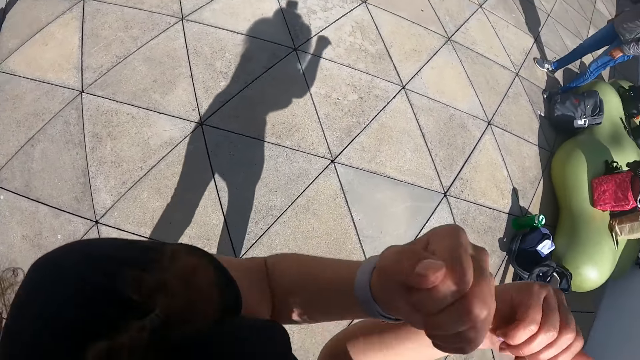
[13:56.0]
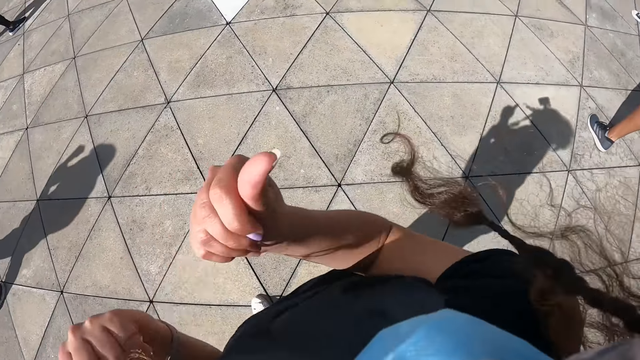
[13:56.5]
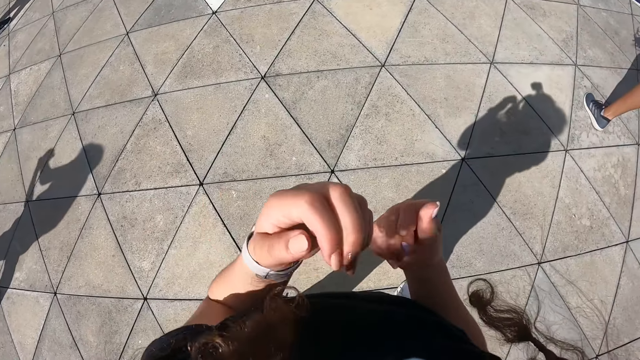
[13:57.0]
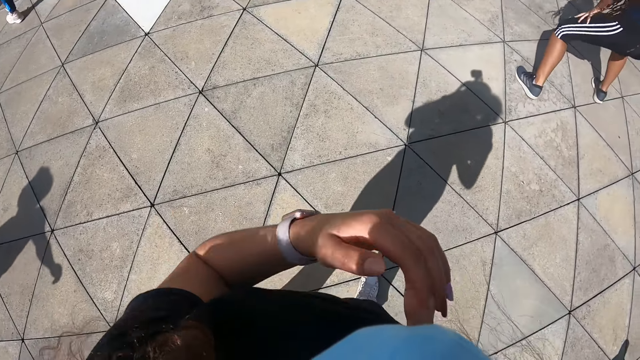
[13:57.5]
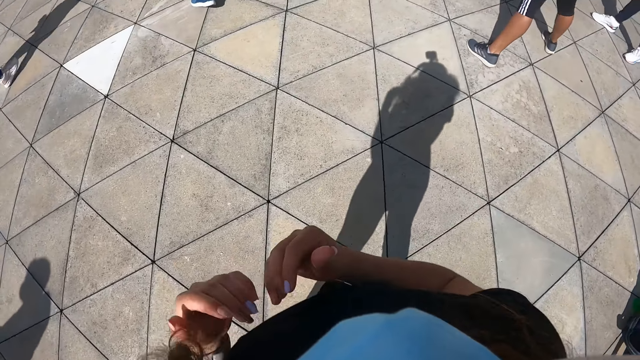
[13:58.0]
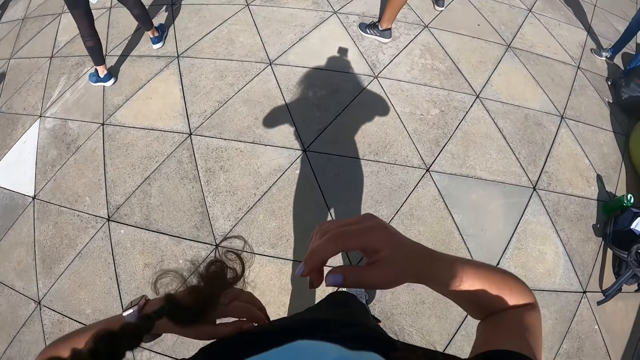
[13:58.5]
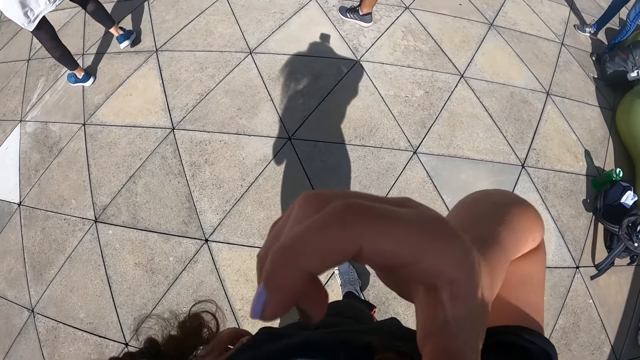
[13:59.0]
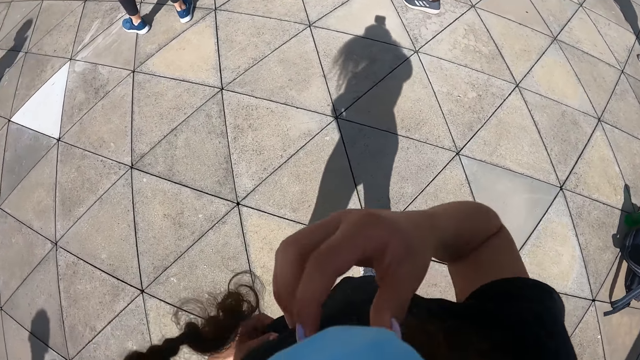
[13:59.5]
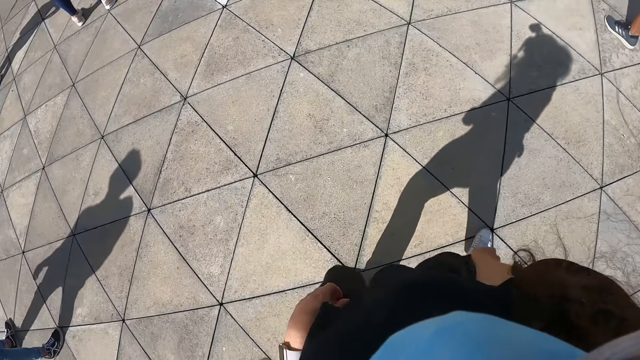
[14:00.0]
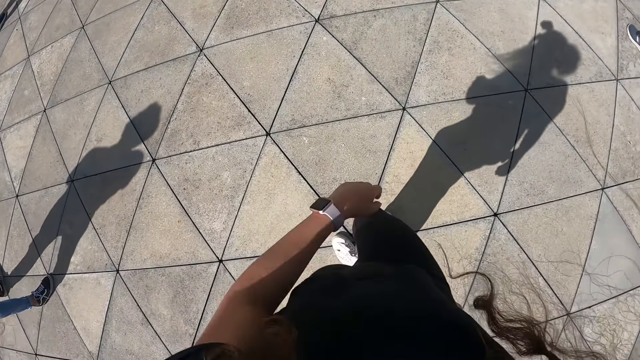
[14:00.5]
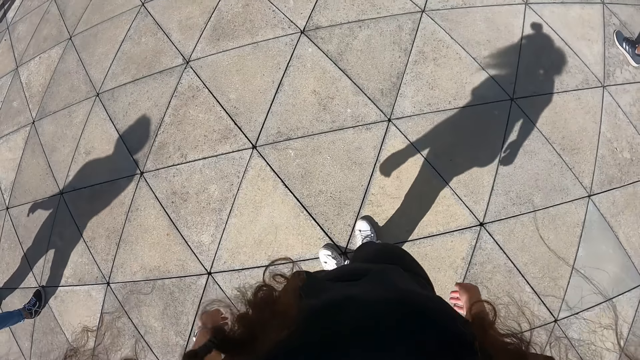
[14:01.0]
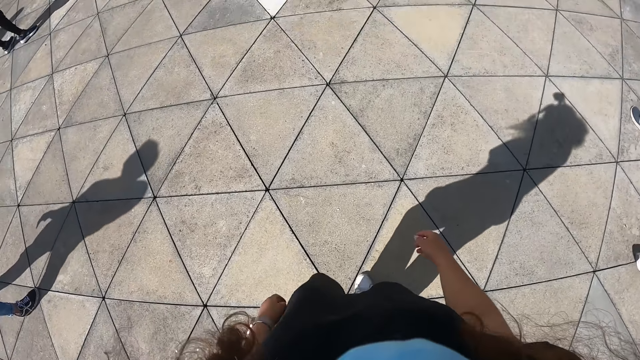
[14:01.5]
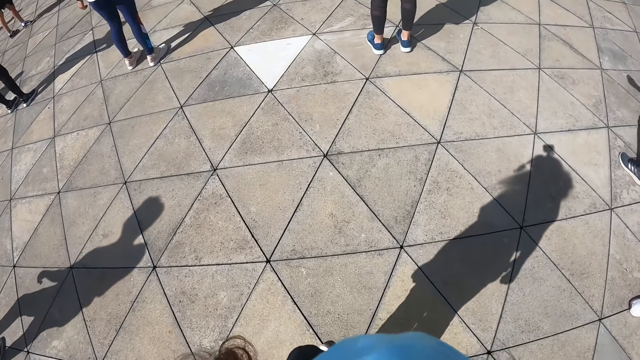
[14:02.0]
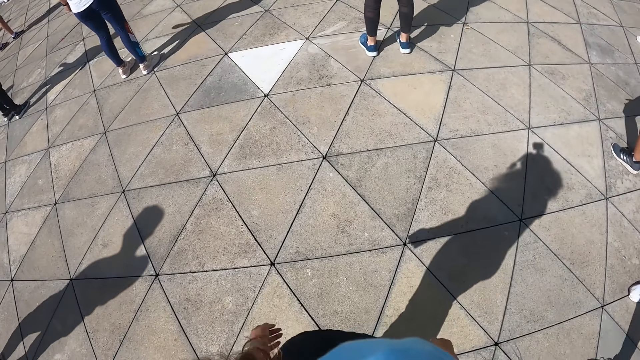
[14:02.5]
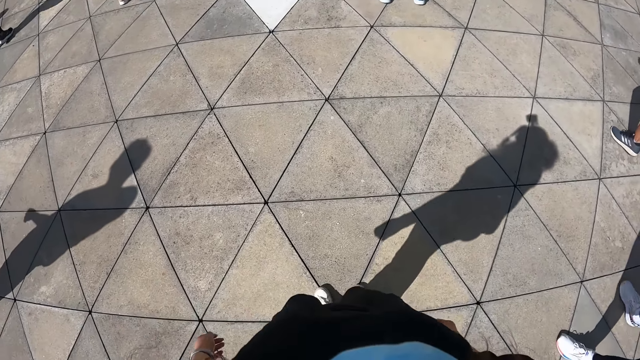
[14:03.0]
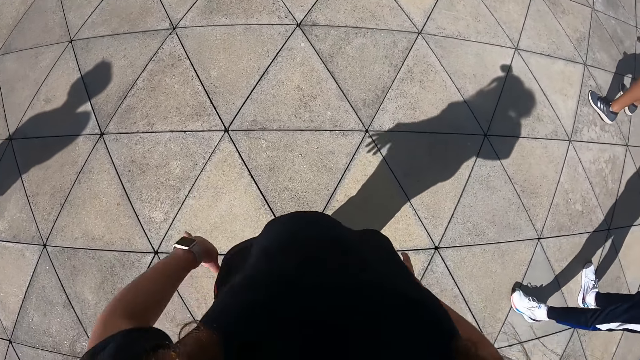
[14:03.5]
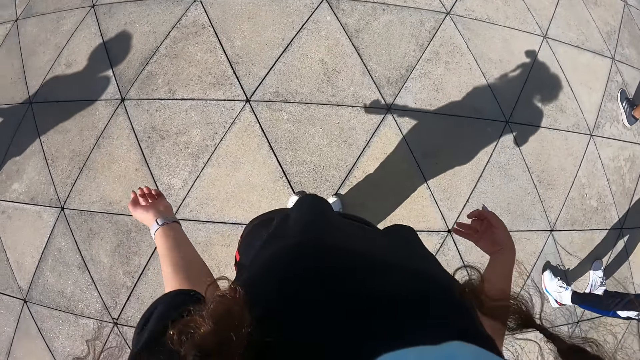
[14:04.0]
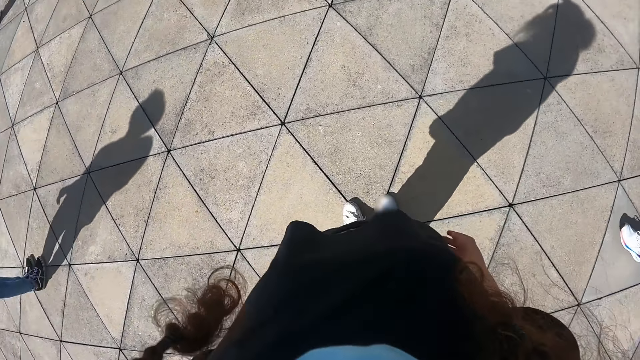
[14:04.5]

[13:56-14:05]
The camera wearer stretches her hands.

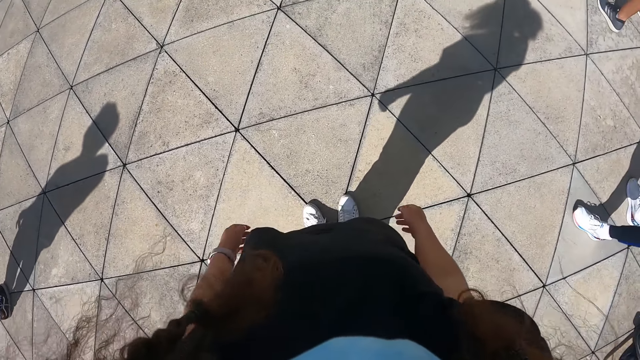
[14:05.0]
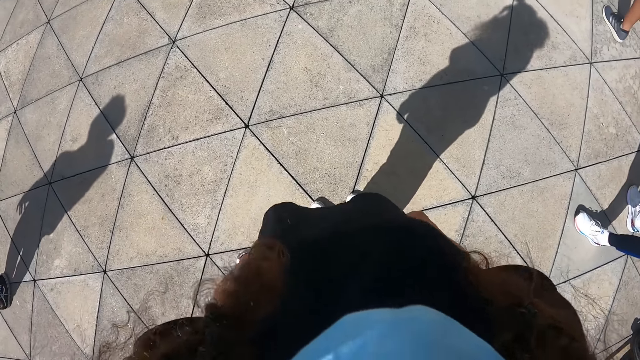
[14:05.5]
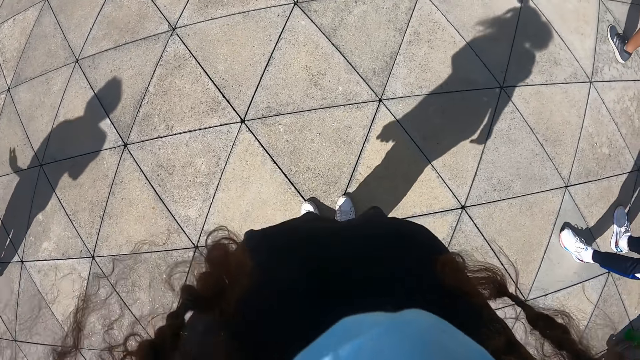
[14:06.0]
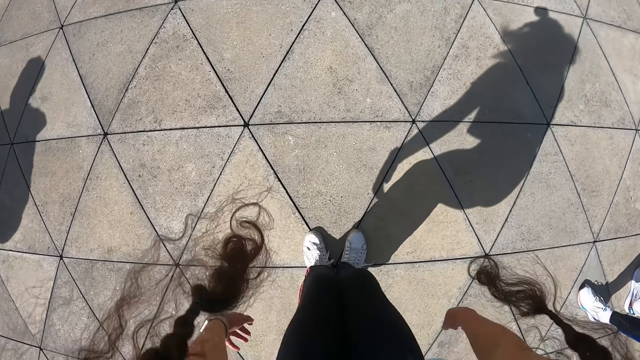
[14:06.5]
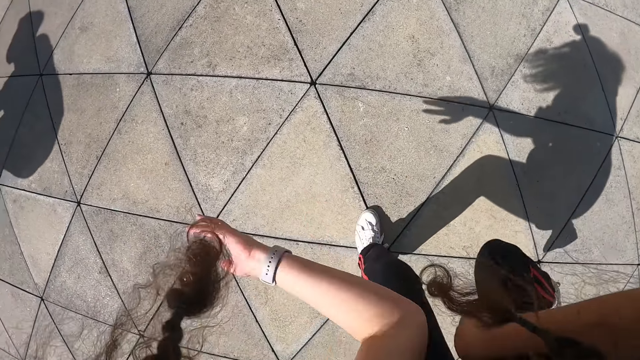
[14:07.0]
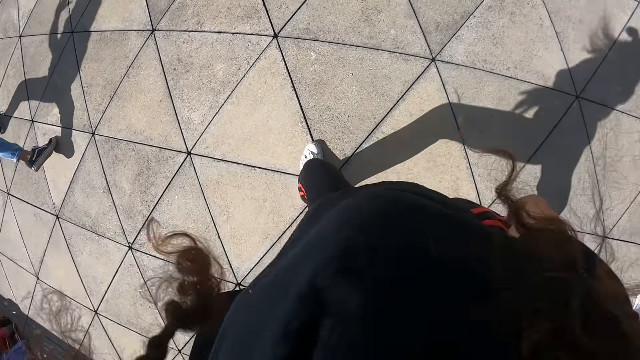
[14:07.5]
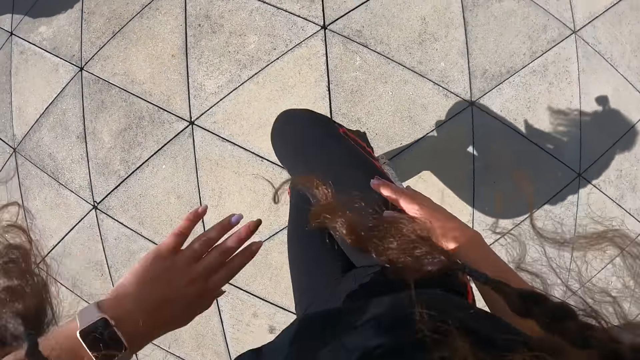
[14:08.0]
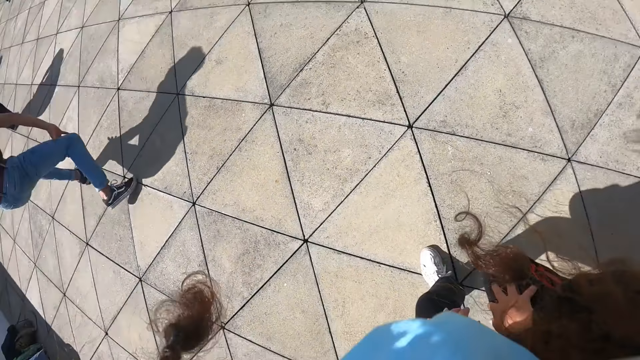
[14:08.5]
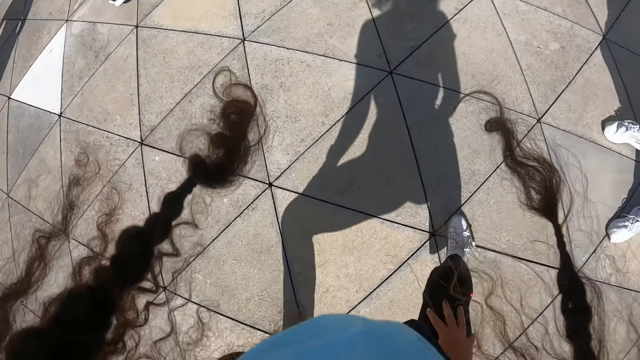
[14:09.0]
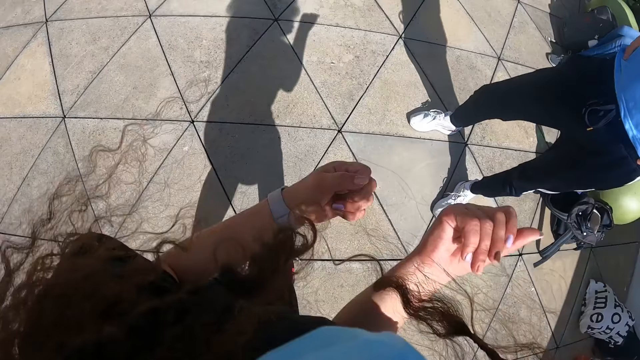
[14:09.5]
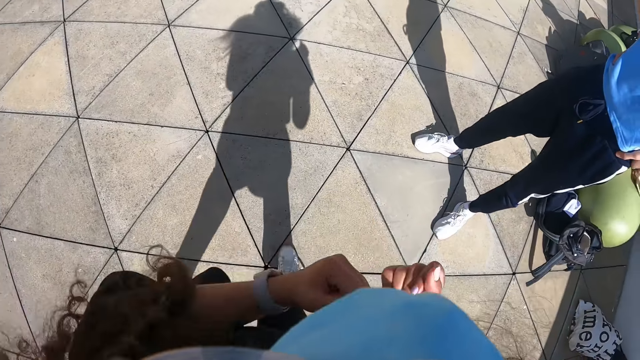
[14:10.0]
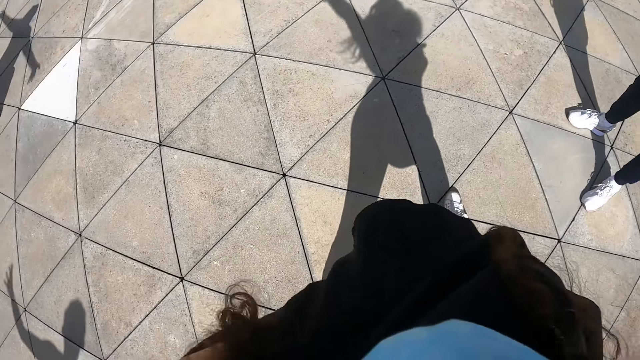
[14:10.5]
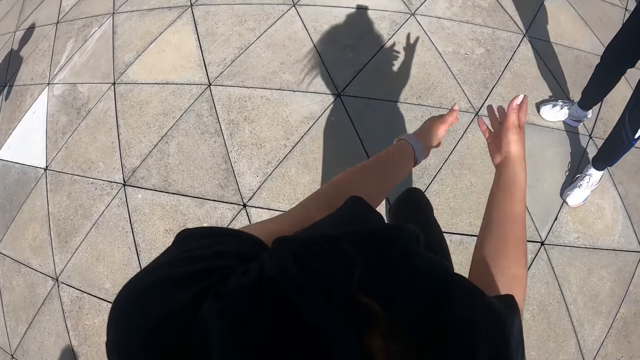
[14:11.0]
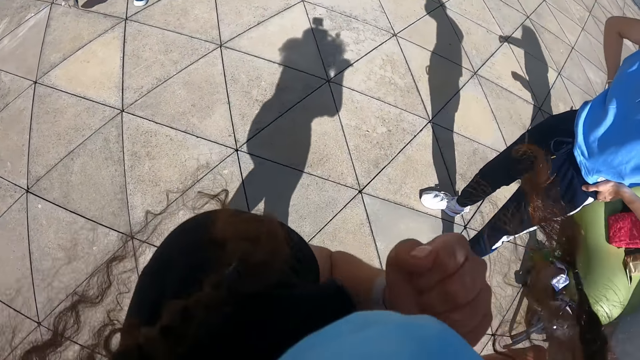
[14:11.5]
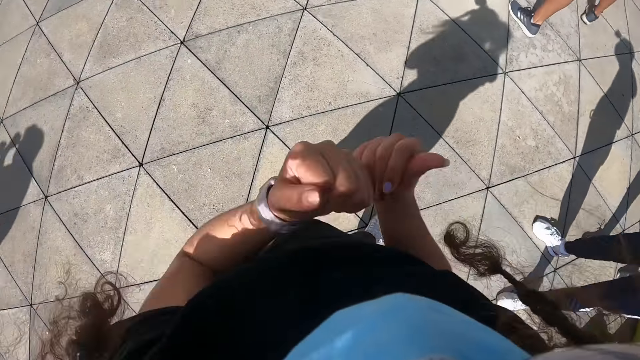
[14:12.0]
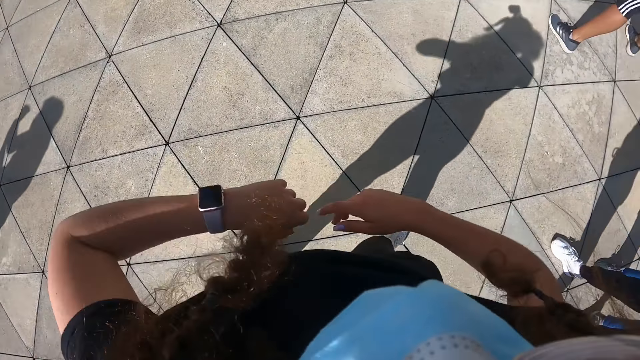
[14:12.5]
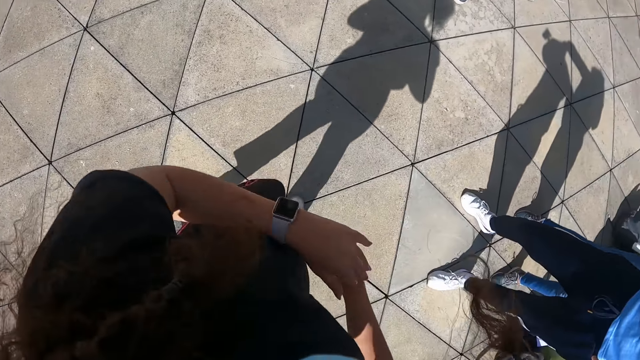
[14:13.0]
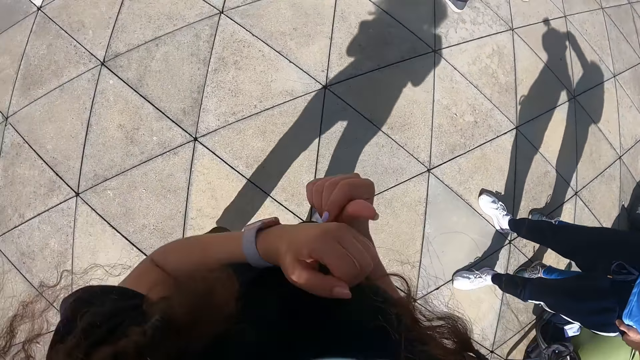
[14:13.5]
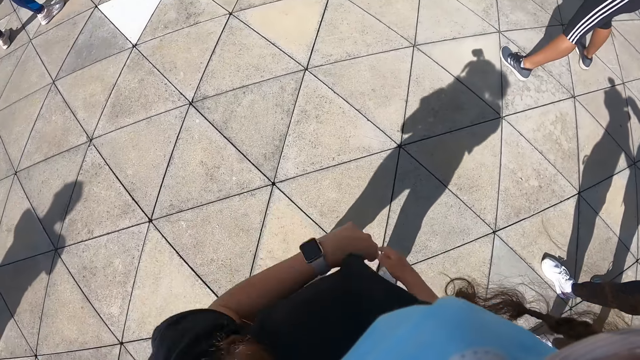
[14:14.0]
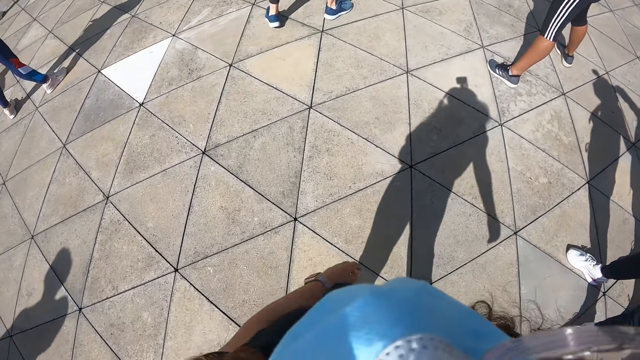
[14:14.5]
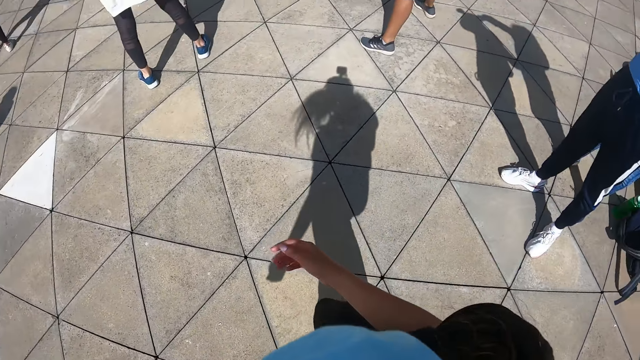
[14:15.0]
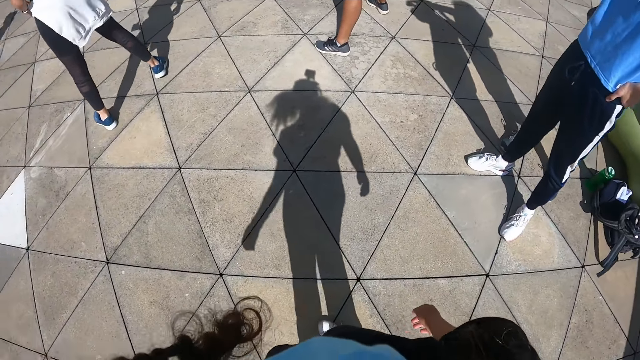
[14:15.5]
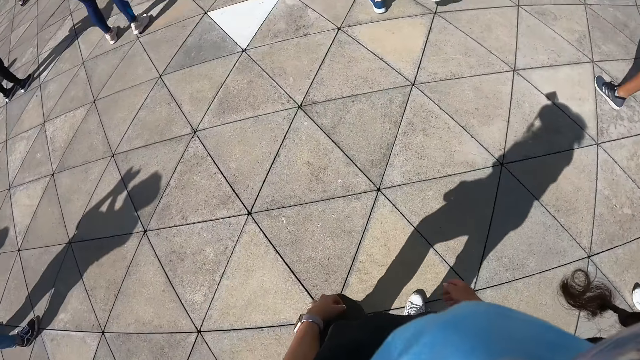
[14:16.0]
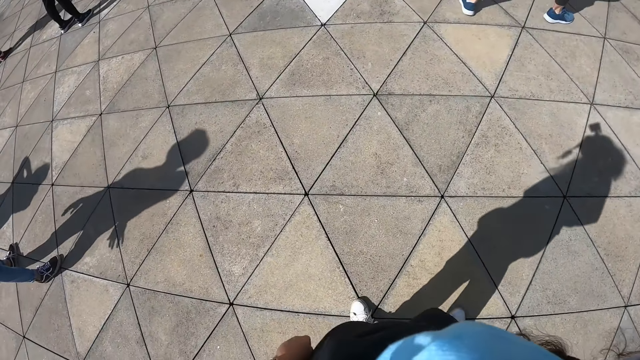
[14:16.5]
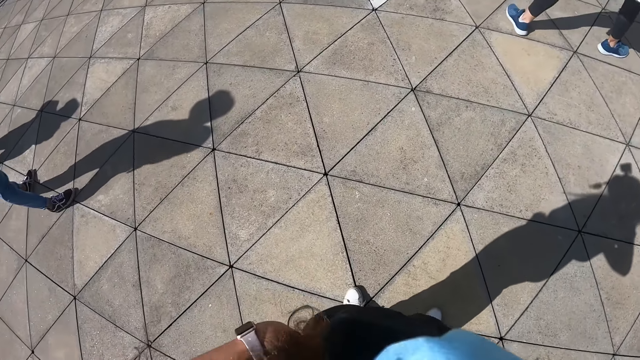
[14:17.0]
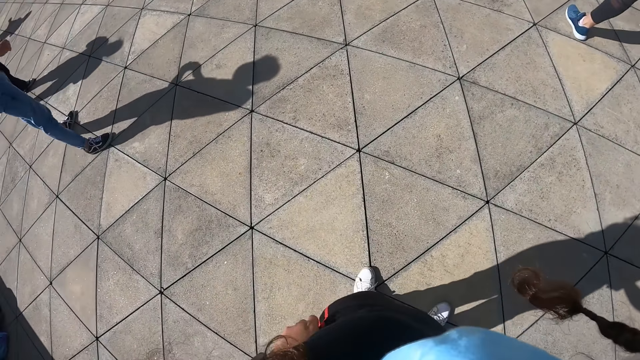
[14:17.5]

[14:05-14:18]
The camera wearer touches her thighs with her hands. She relaxes her body.
